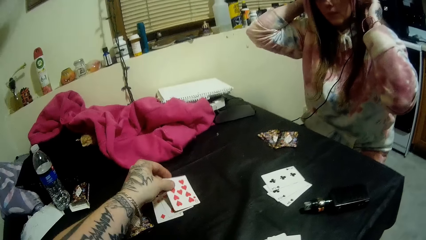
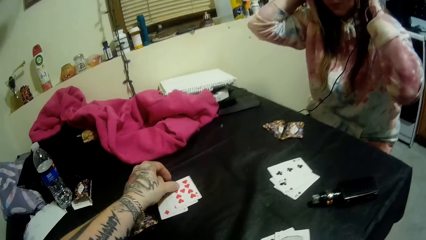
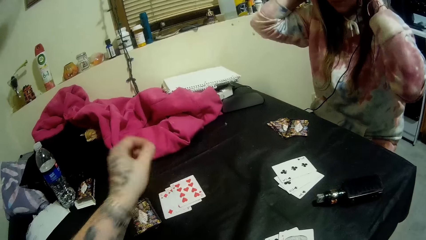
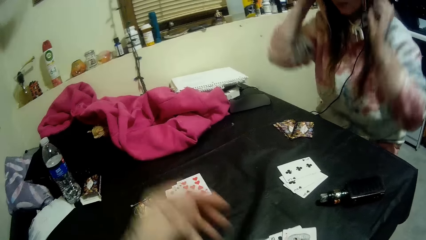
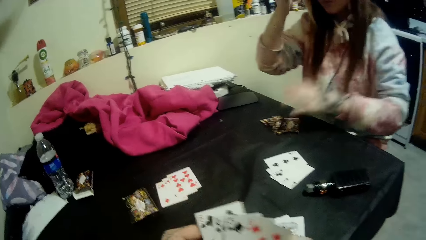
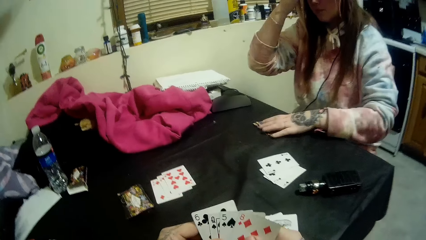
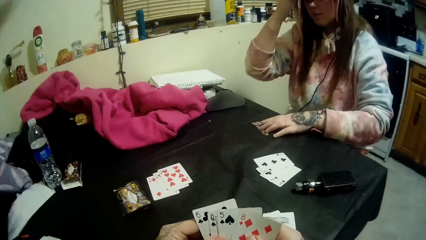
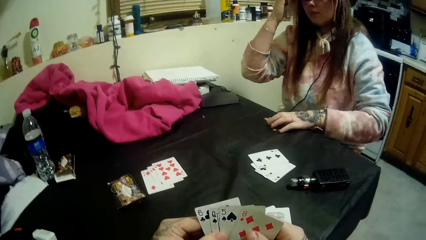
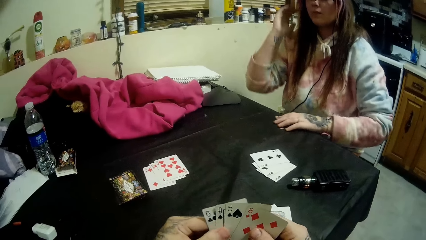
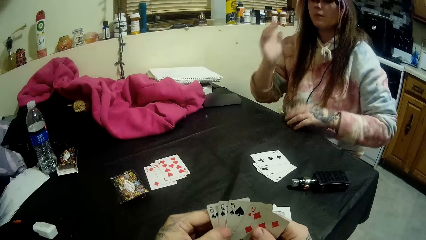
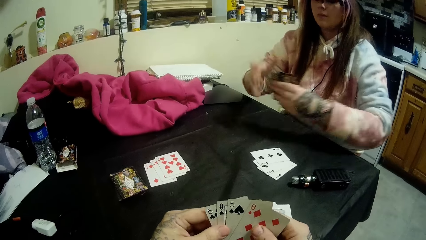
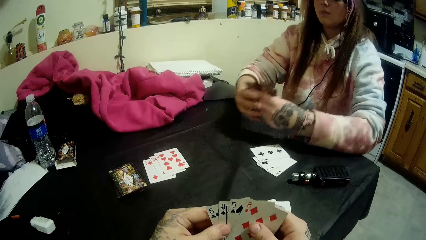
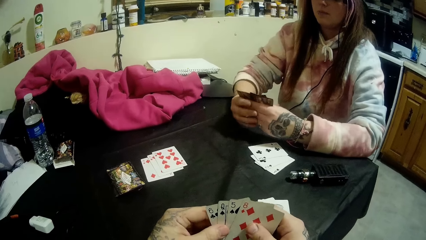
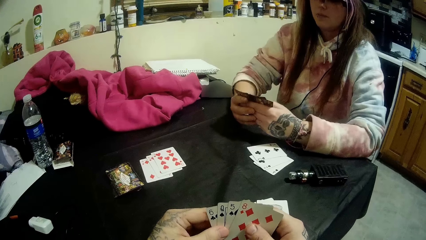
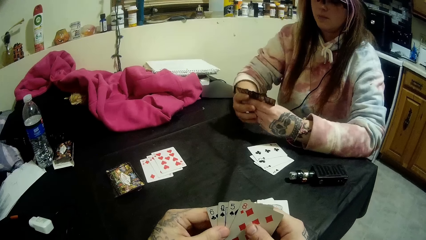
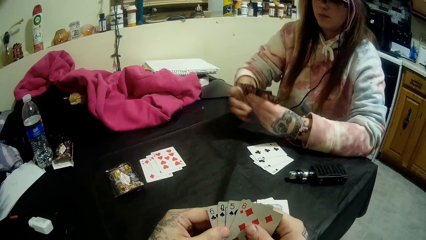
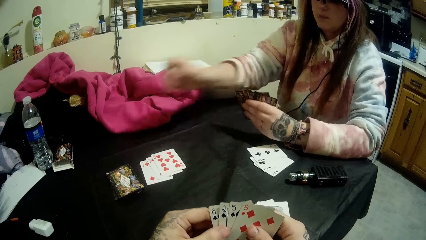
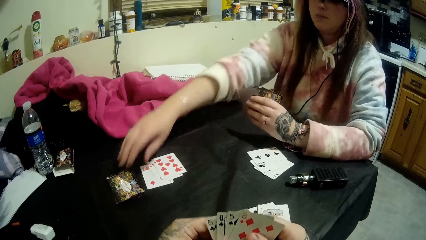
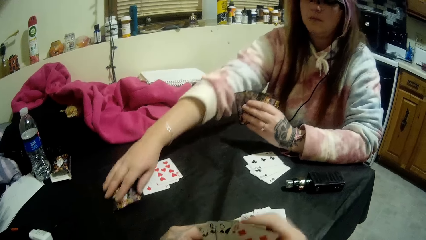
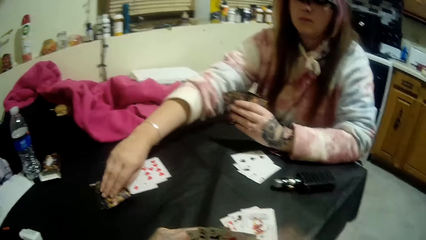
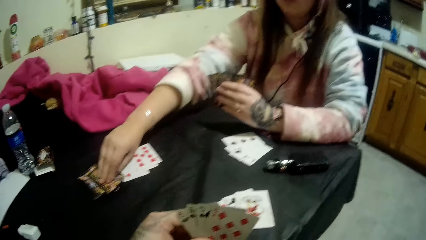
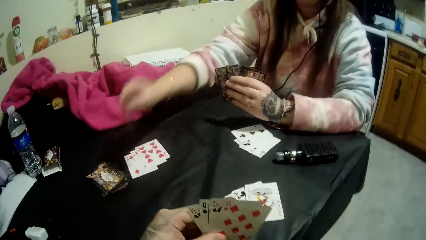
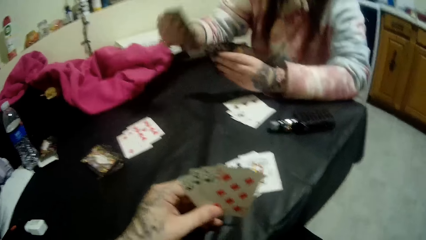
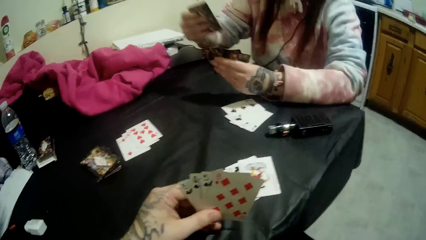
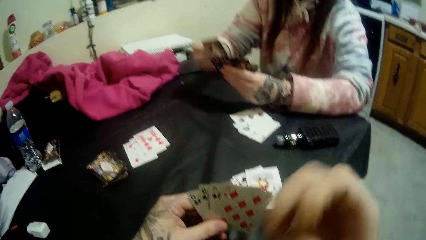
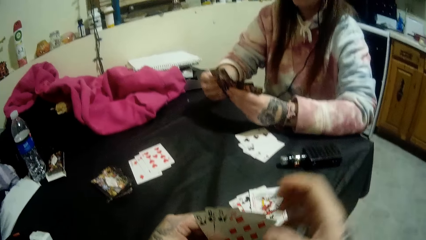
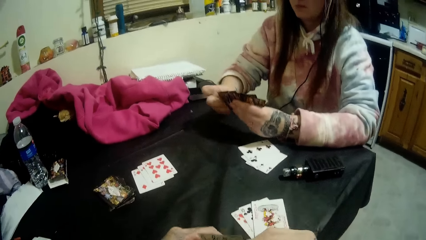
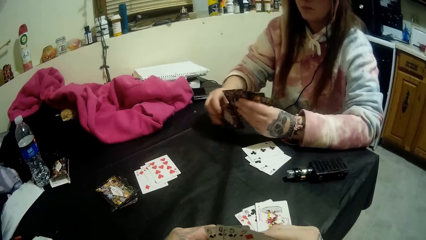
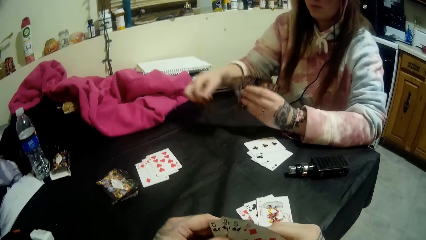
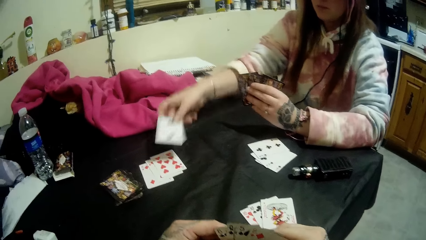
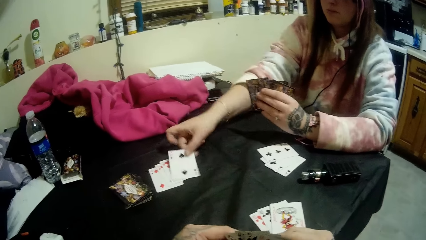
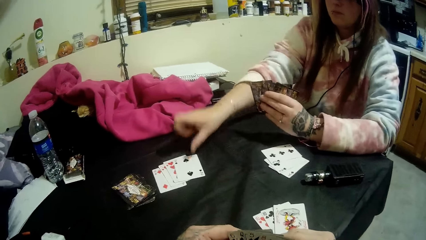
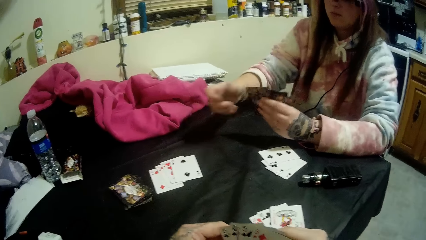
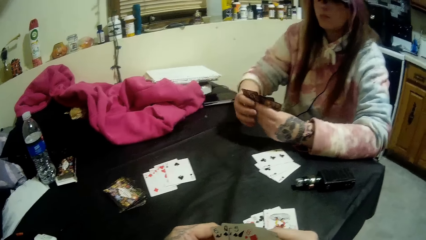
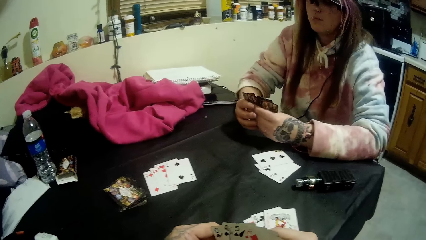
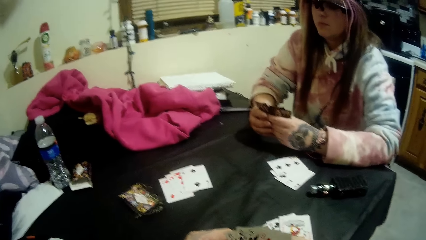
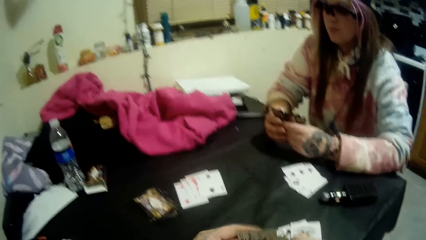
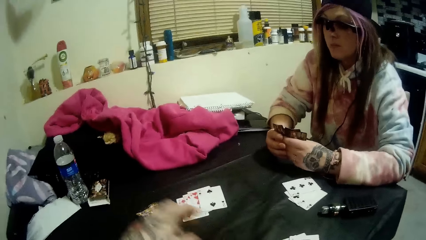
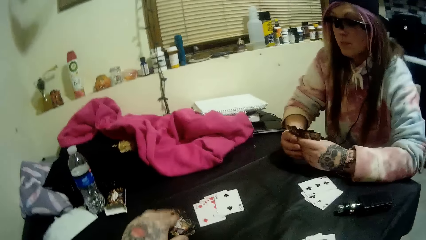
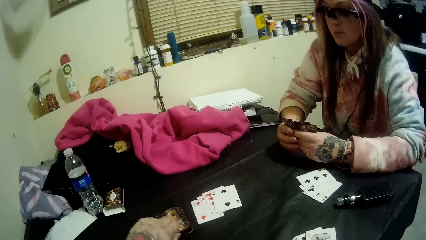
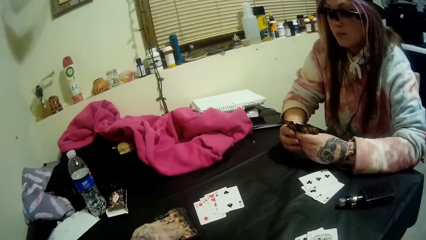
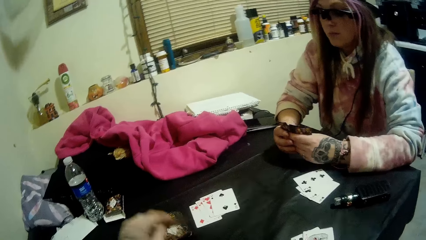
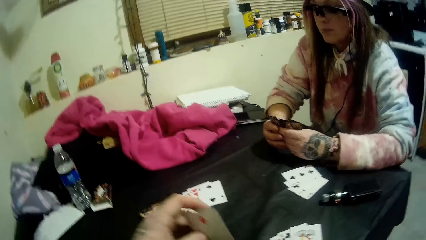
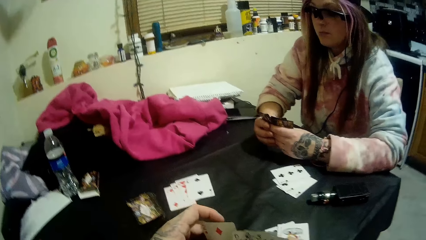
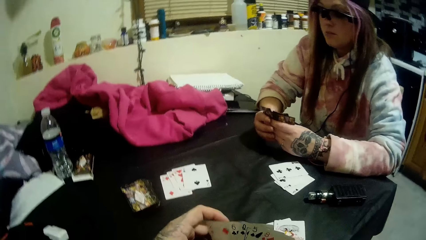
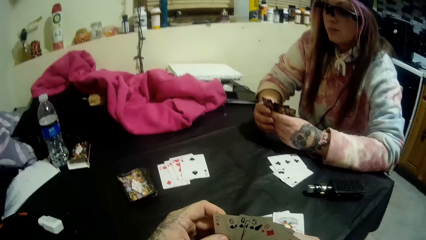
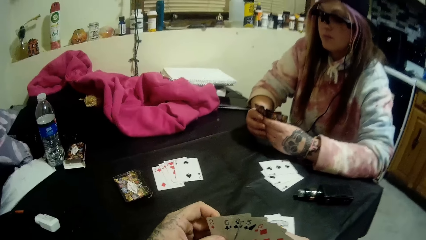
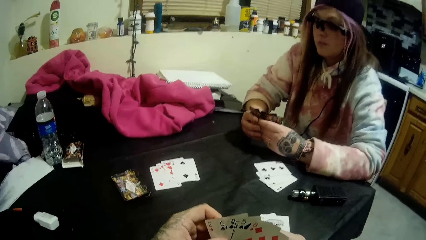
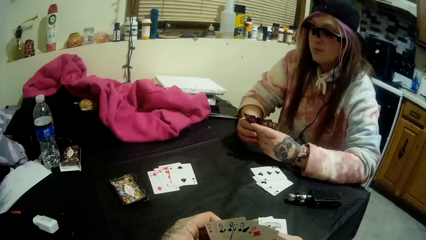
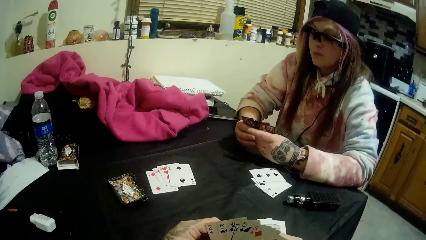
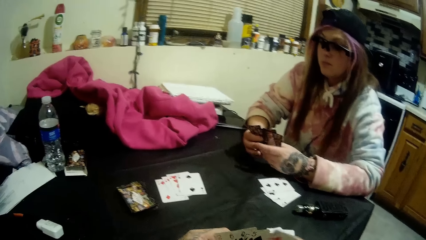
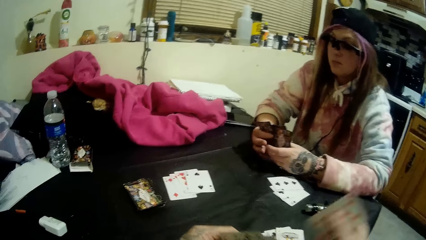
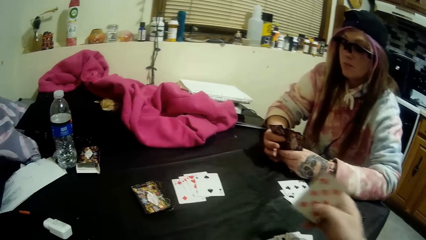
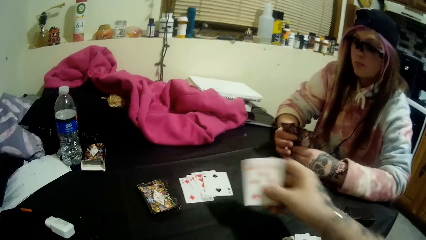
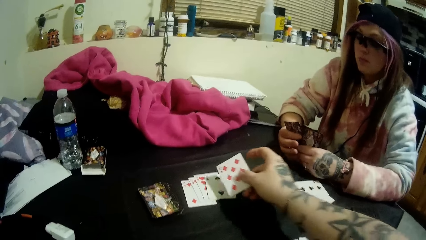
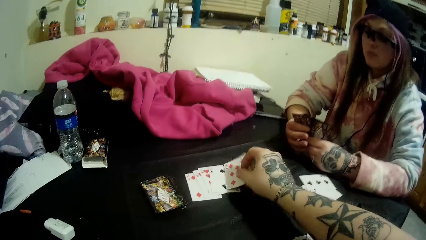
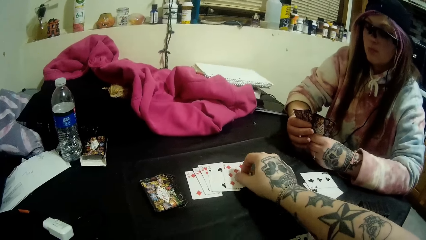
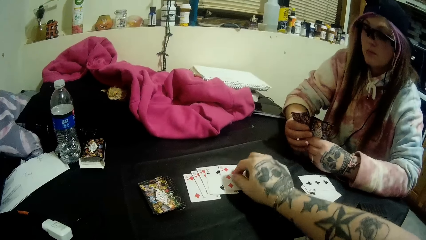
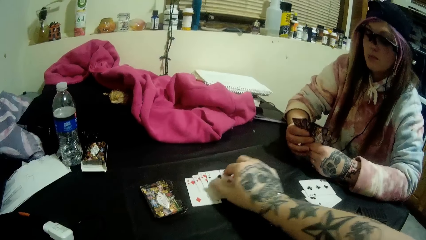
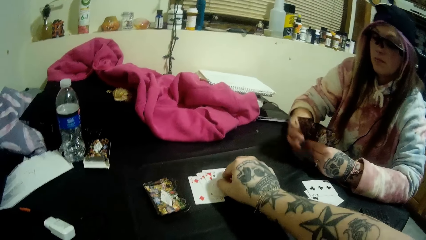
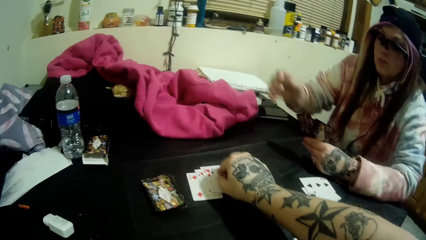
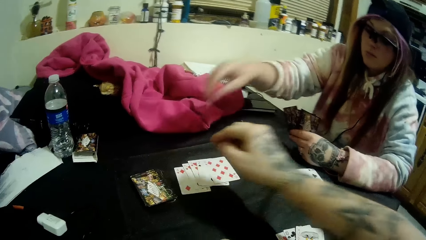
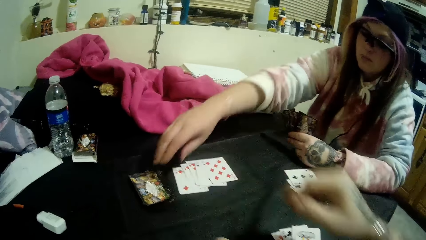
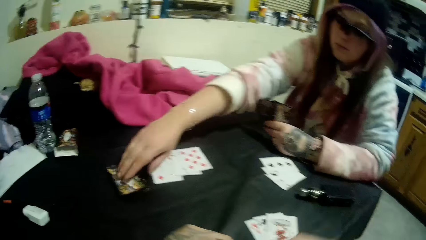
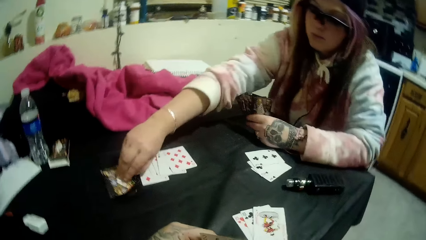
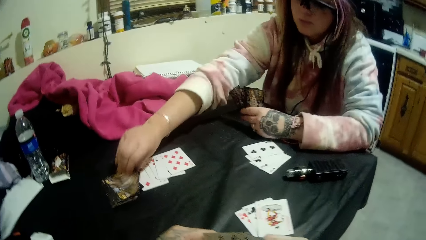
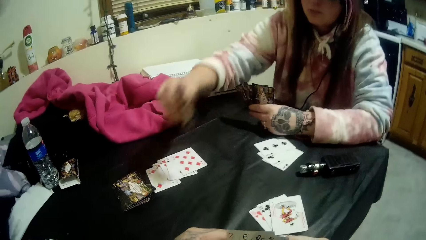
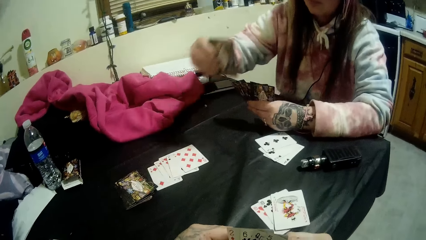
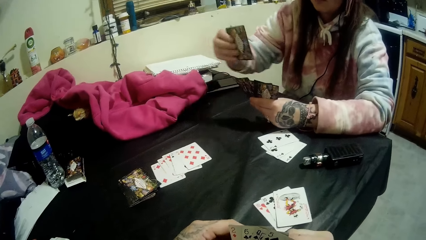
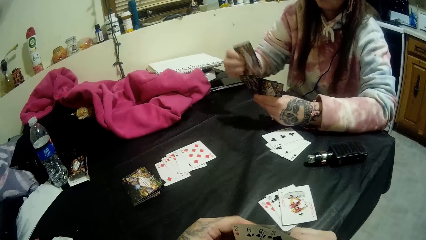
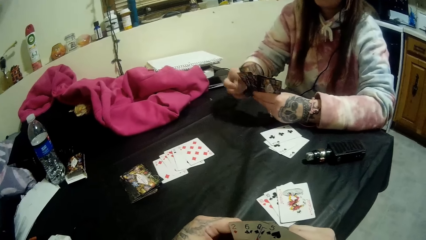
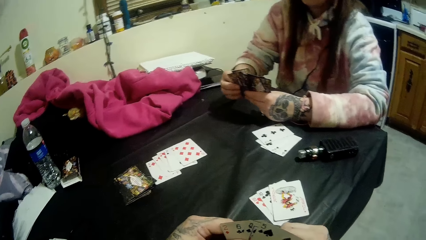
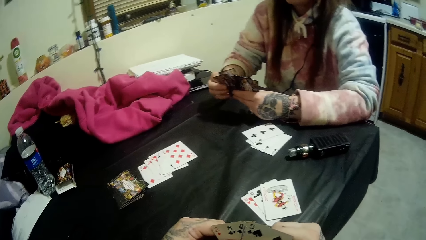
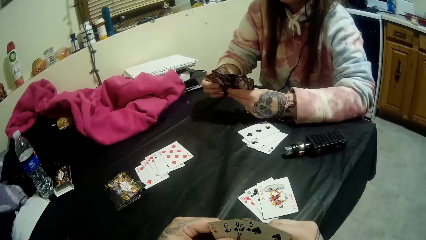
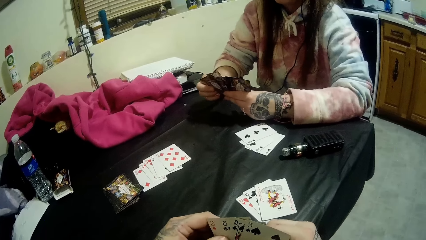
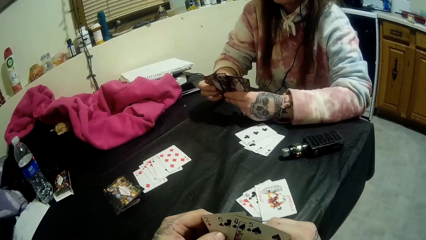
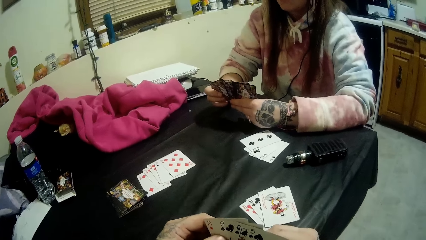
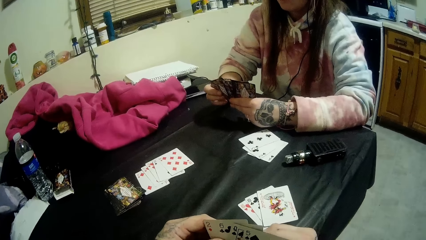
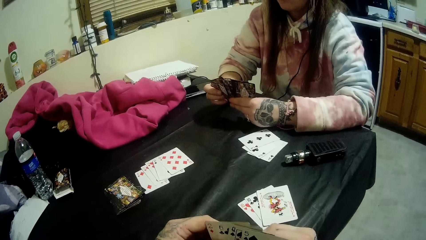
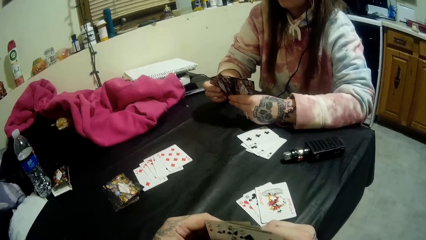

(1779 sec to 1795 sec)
The camera wearer drops a card on the pile of cards with his left hand. A woman aligns her hair. The woman picks up her playing cards from the table with her left hand, and looks at her cards. The woman picks up a card from the closed deck of cards on the table with her right hand. The camera wearer cleans sweat from his face. The woman drops a card, the 2 of spades, on the pile of cards on the table with her right hand. The camera wearer picks up a card from the closed deck of cards with his left hand. He drops a card, the 8 of diamonds, on the pile of cards with his right hand. The woman picks up a card from the closed deck of cards on the table with her right hand, and looks at her cards.
